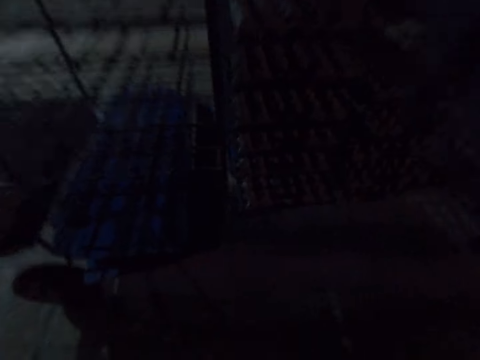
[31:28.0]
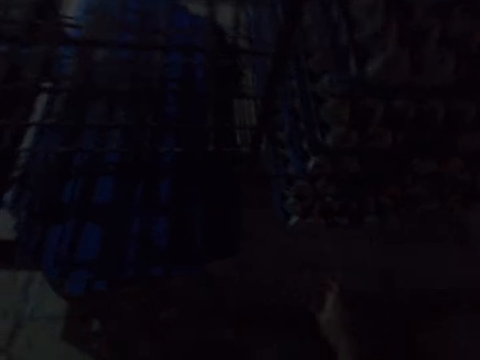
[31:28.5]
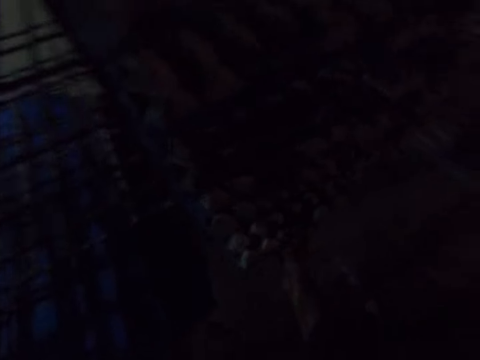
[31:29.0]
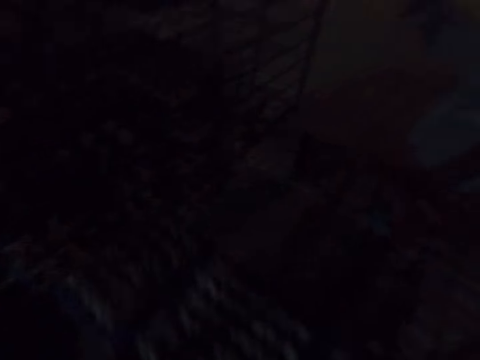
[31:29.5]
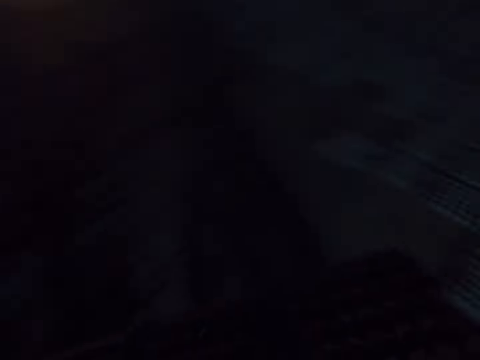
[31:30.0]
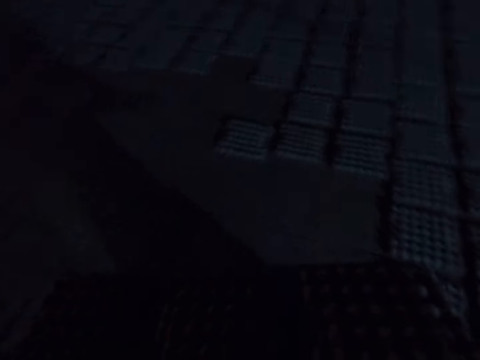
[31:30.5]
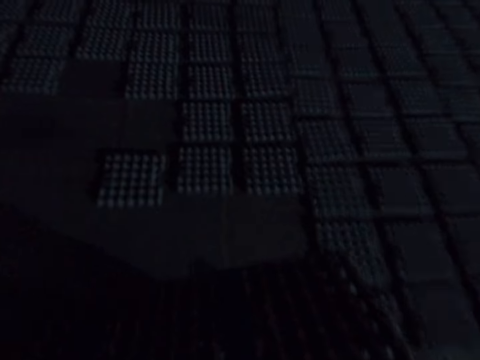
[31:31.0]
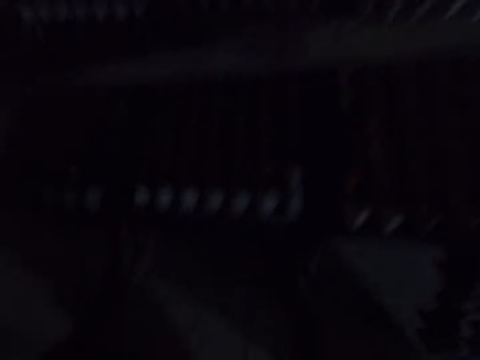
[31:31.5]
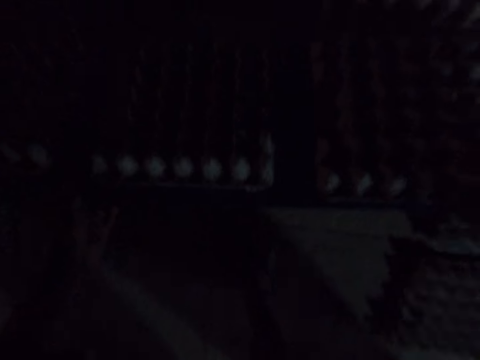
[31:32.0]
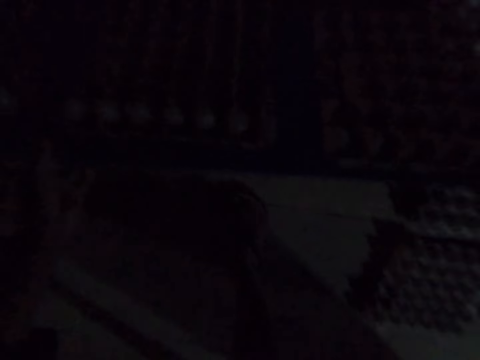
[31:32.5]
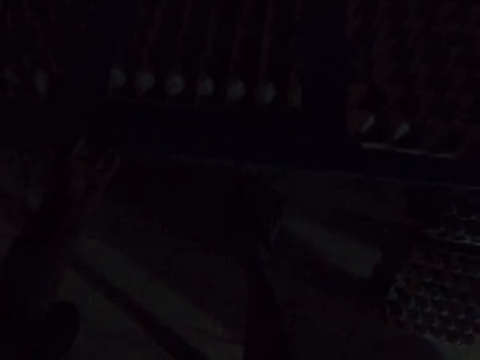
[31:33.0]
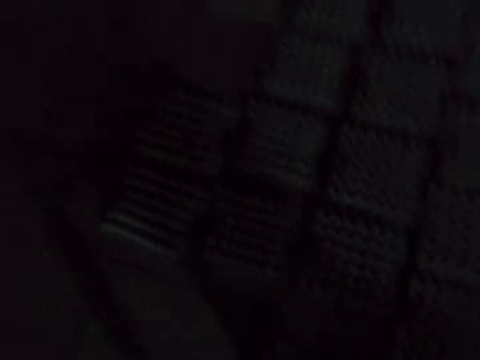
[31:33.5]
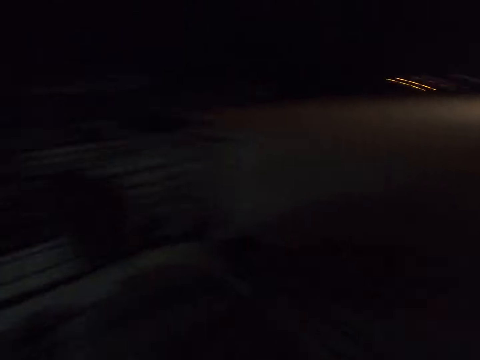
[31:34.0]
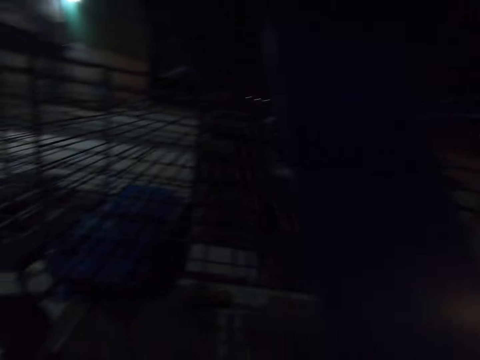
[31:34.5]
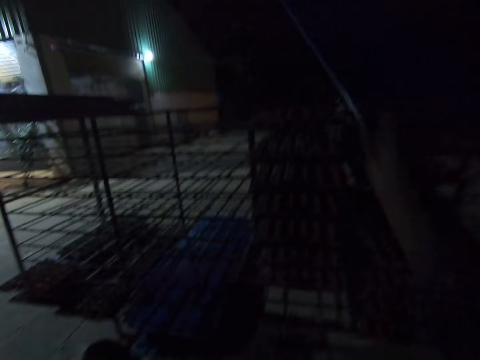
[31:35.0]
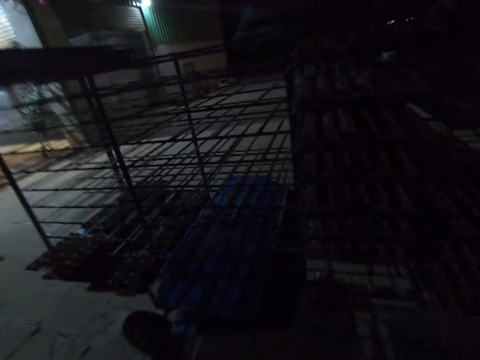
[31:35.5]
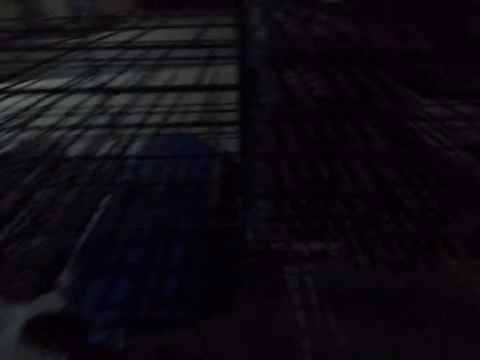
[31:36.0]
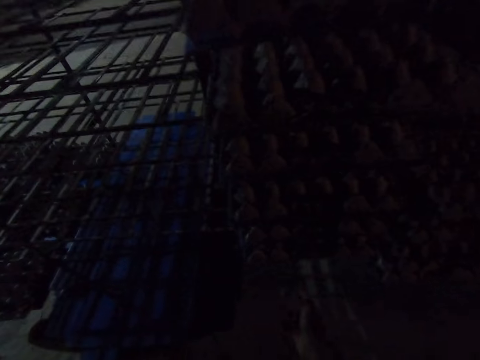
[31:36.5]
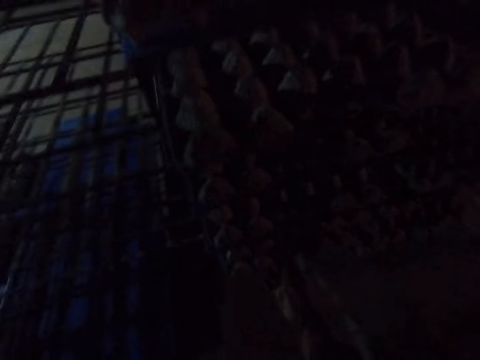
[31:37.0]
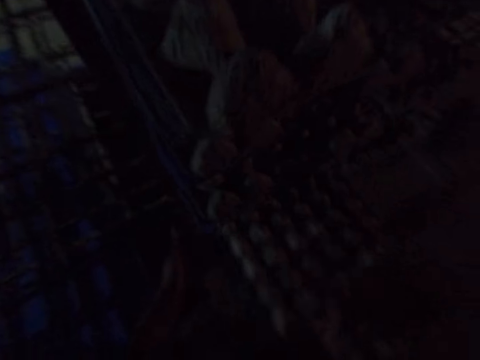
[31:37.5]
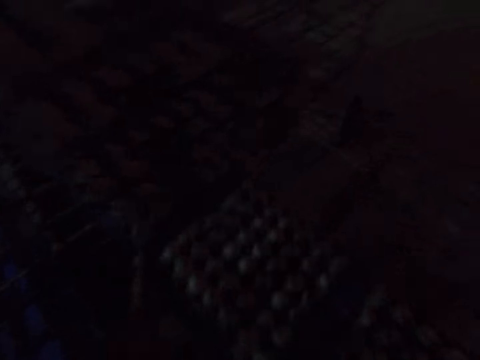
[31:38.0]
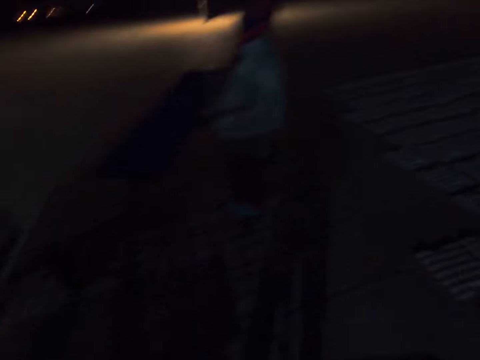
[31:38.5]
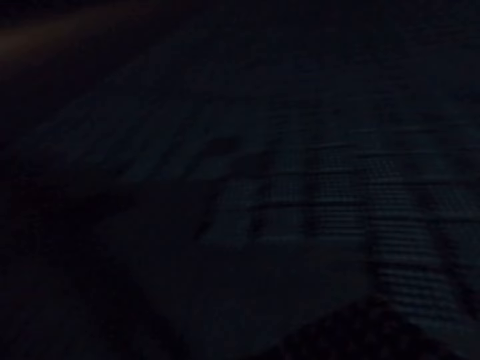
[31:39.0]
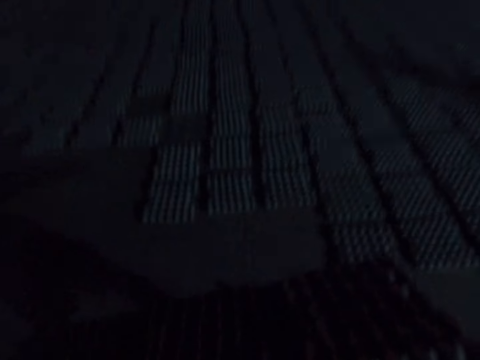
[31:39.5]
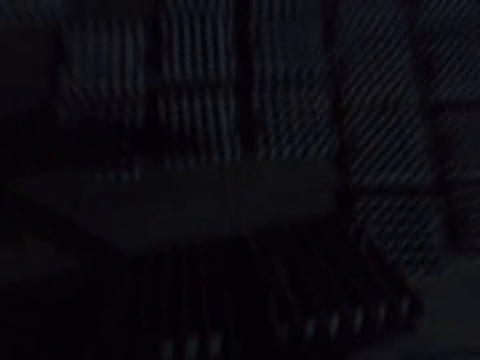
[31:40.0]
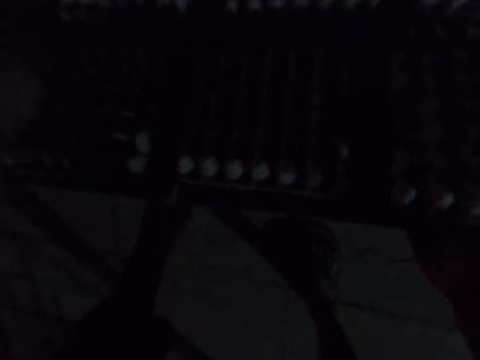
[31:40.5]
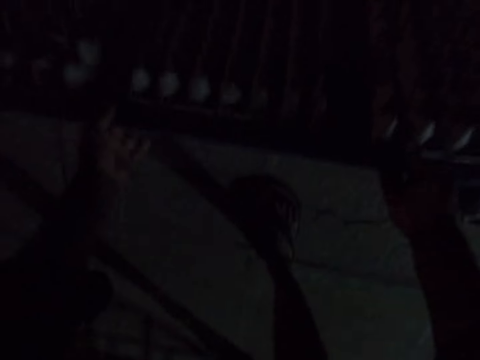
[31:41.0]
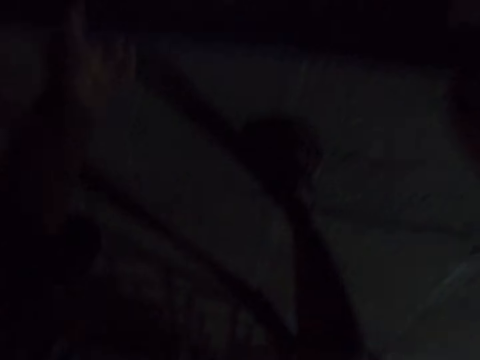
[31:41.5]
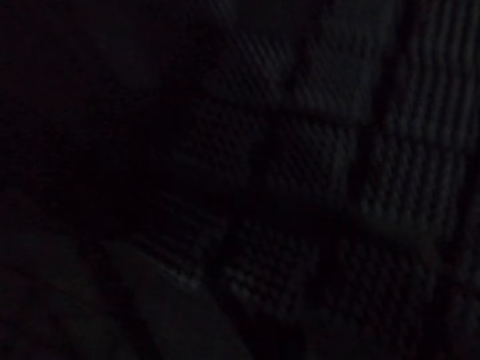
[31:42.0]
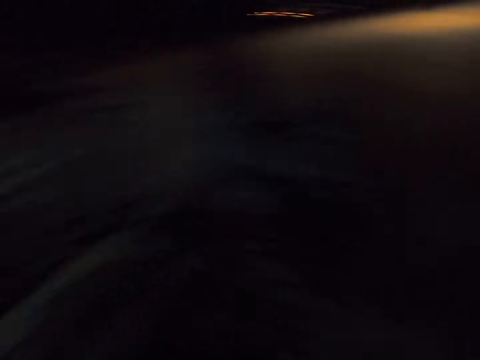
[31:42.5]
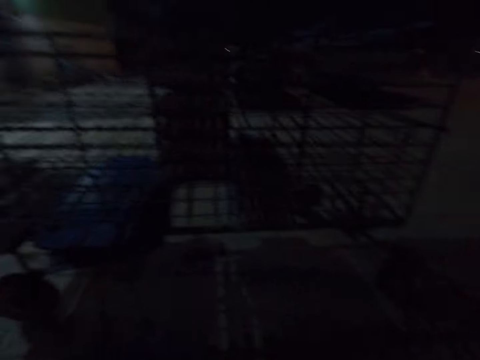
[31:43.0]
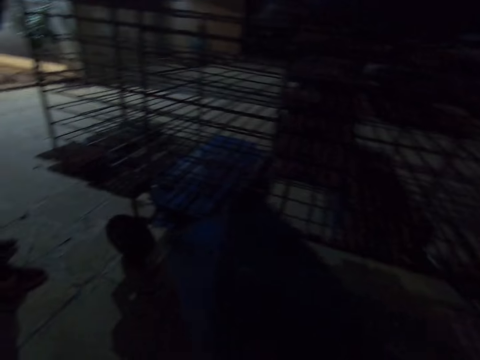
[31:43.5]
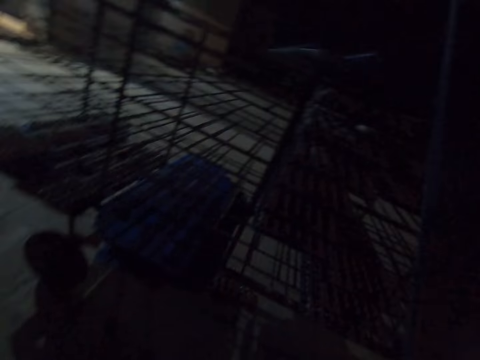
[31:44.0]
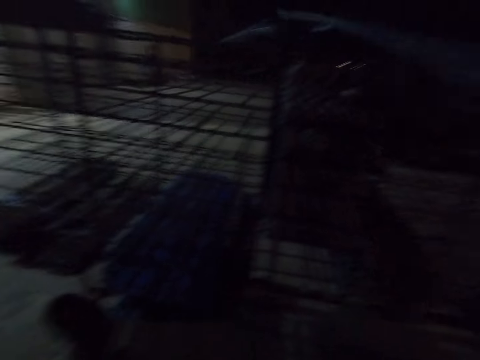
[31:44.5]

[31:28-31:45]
The camera wearer puts the egg crate carrier in the trolley. They pick up the egg crate carrier. They walk around and look around. They put the egg crates down. They walk around and look around. They talk to a person and put the egg crate carrier in the trolley. They pick up the egg crate carrier. They talk to the person, walk around, and look around. The person walks around. The camera wearer puts the egg crates down. The person talks to the camera wearer. The camera wearer walks around, looks around, and talks to the person. They put the egg crate carrier in the trolley, talk to the person, and drop egg trays.

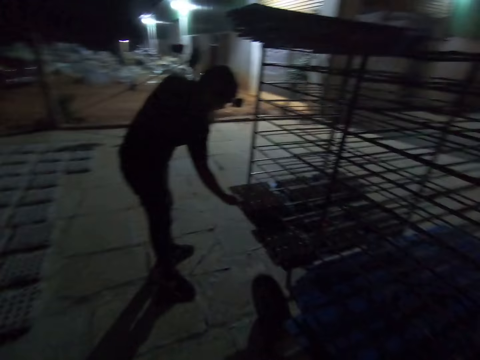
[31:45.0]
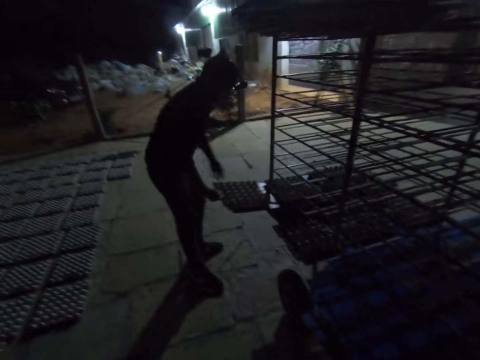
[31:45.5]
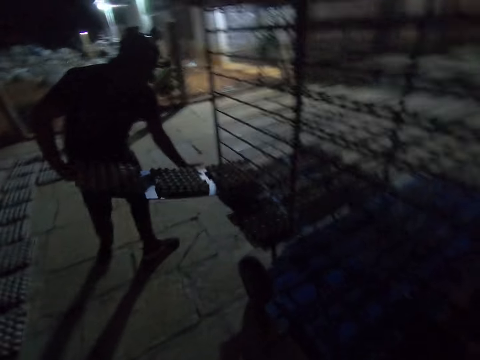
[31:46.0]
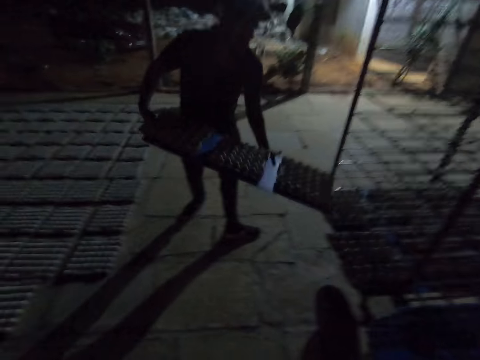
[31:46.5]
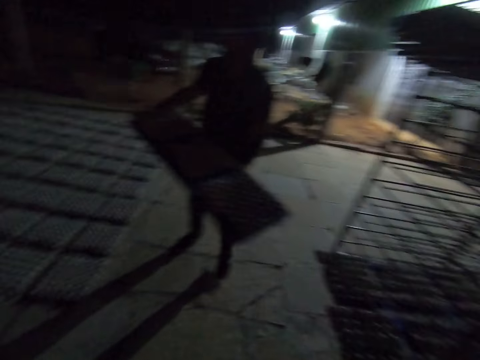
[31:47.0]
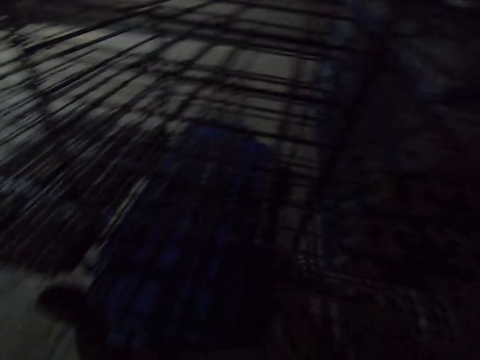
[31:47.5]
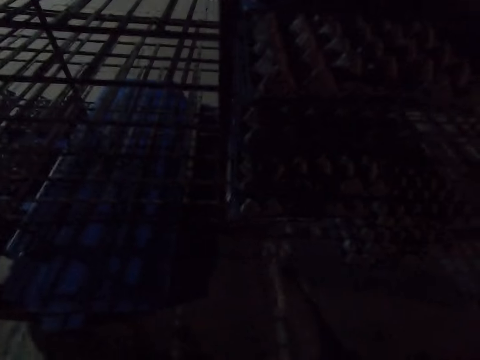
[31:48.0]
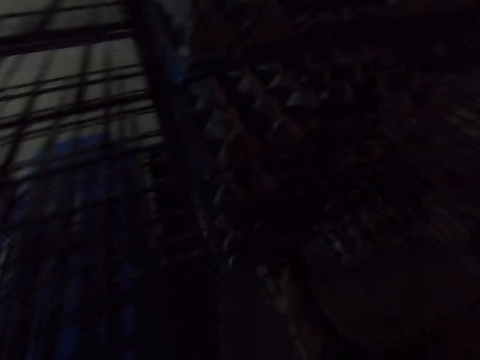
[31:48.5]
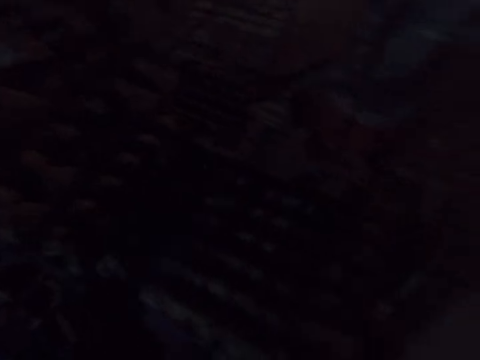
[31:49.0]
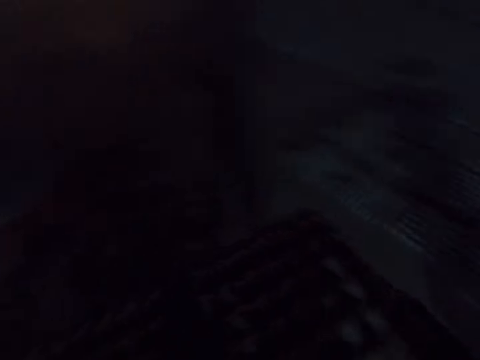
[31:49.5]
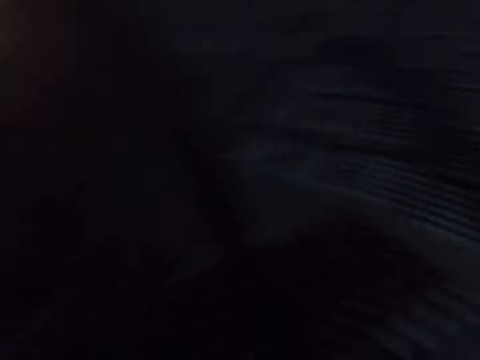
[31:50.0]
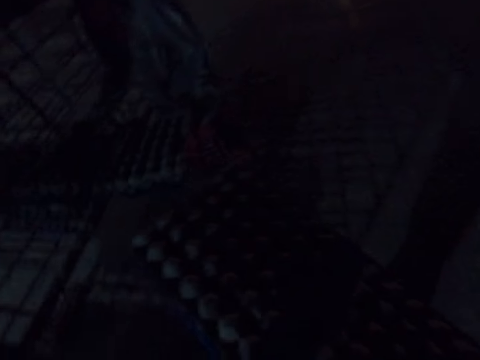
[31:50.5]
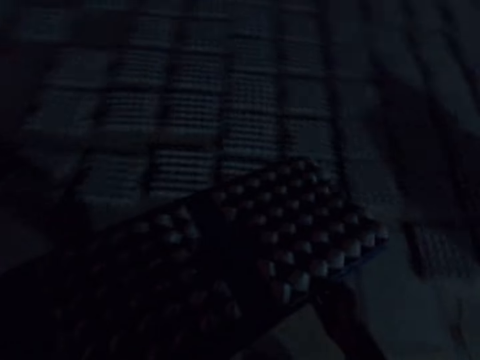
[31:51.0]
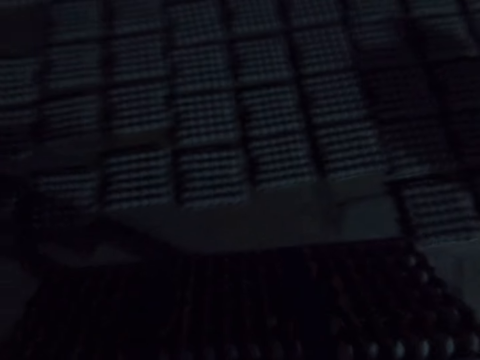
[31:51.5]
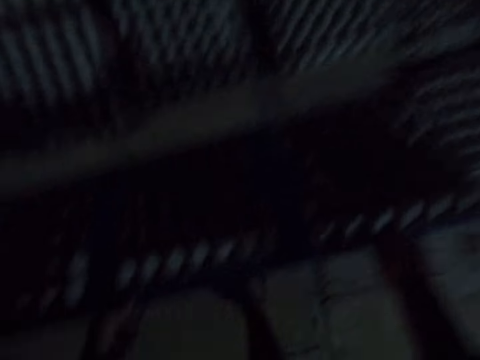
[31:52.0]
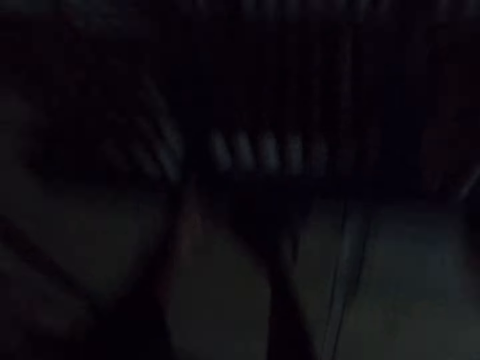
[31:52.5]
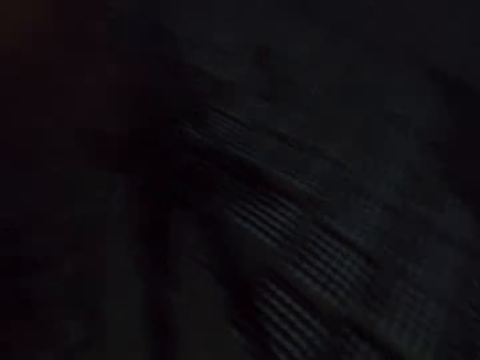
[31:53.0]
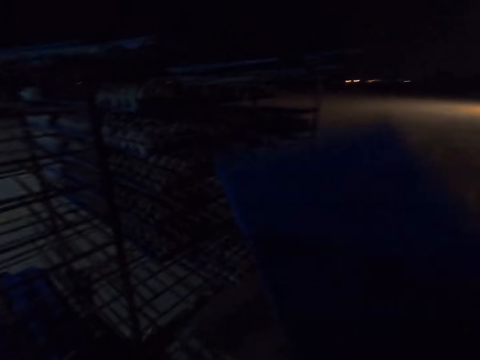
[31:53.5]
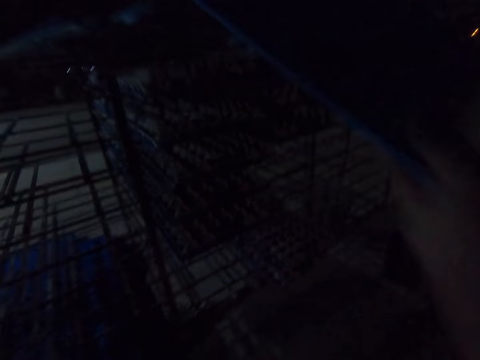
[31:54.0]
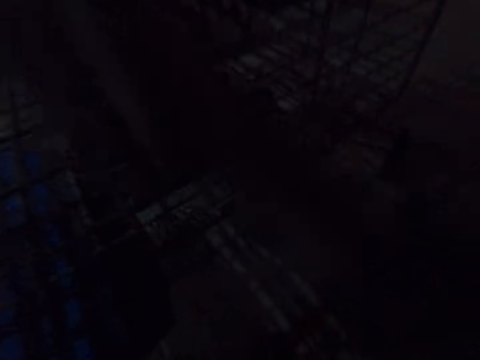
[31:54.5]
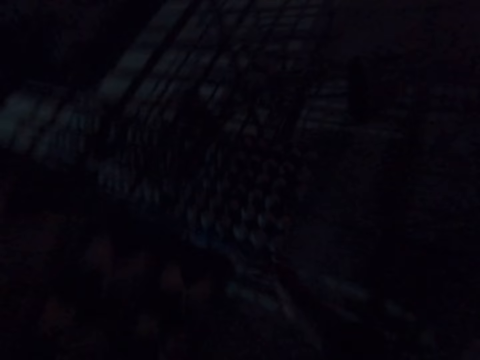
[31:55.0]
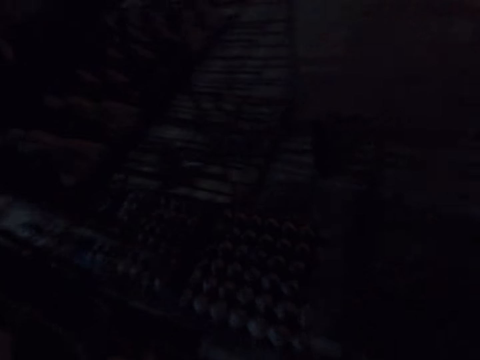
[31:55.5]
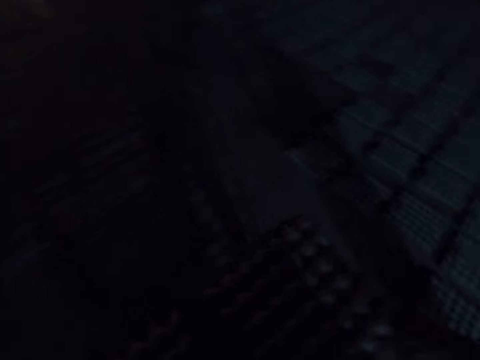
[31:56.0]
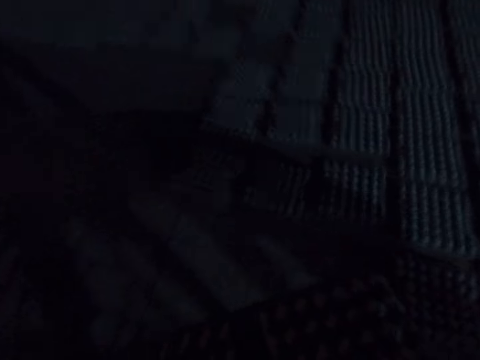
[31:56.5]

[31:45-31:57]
The camera wearer looks at the man. The man grabs egg trays and carries the egg crate carrier. The camera wearer talks to the man. They pick up the egg crate carrier. They look around and walk around. They put the egg crates down. They walk and look around. The man talks to the camera wearer. The camera wearer turns around and puts the egg crate carrier in the trolley. The man talks to the camera wearer. The camera wearer picks up the egg crate carrier, looks around and walks around.
